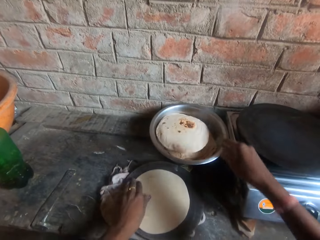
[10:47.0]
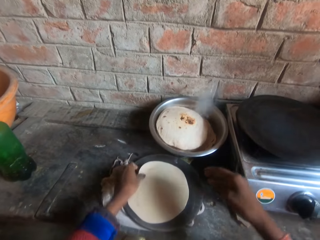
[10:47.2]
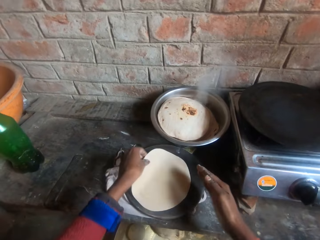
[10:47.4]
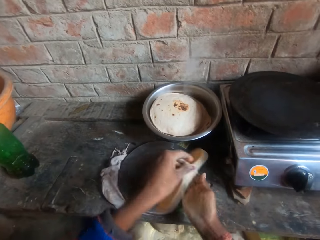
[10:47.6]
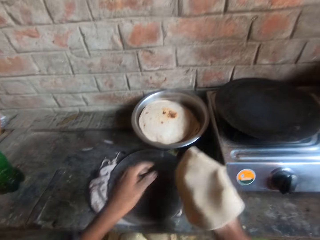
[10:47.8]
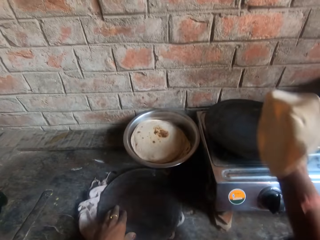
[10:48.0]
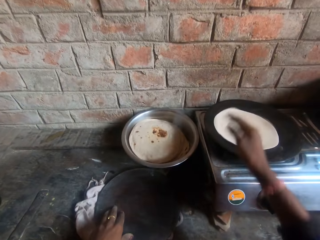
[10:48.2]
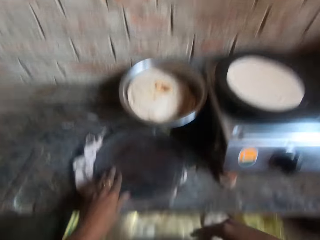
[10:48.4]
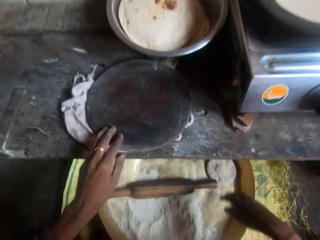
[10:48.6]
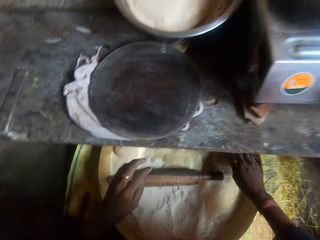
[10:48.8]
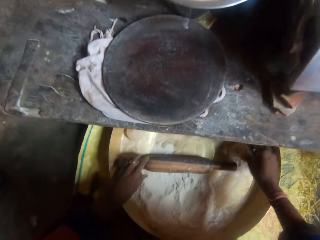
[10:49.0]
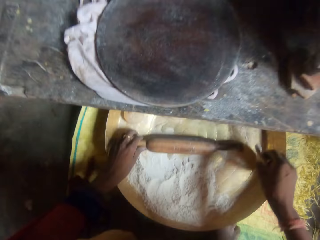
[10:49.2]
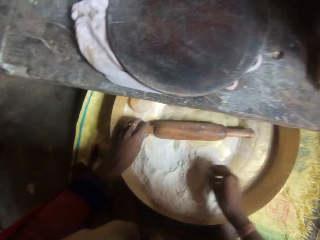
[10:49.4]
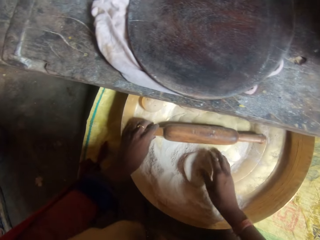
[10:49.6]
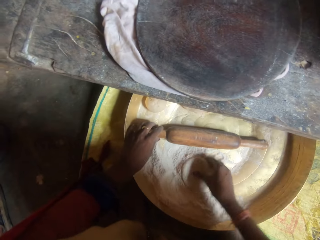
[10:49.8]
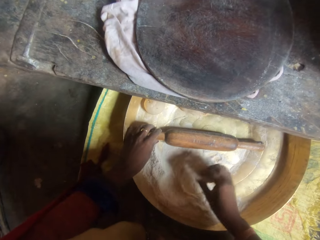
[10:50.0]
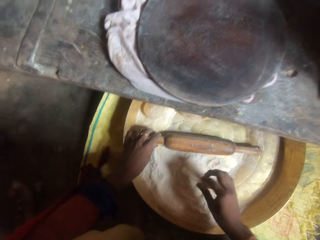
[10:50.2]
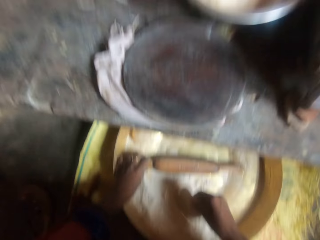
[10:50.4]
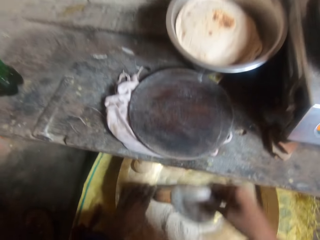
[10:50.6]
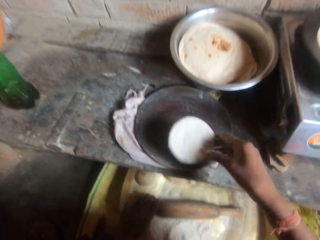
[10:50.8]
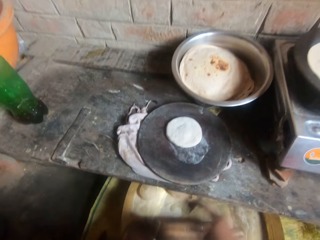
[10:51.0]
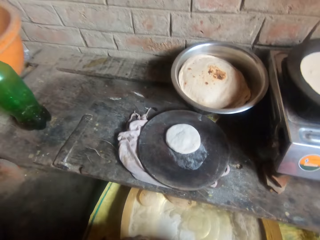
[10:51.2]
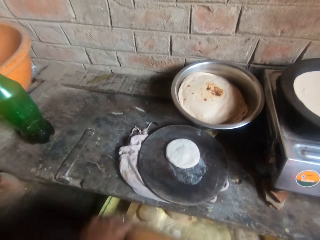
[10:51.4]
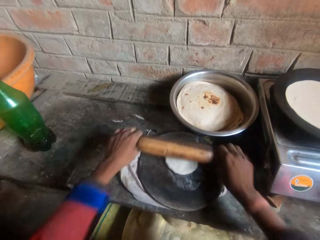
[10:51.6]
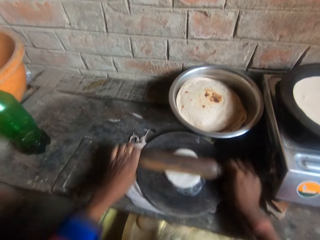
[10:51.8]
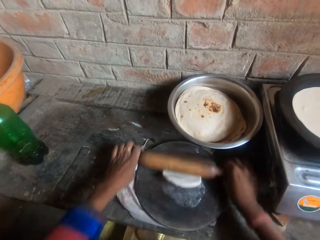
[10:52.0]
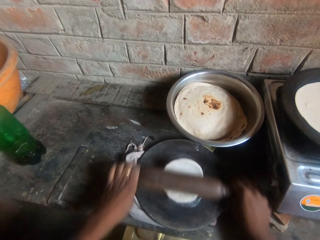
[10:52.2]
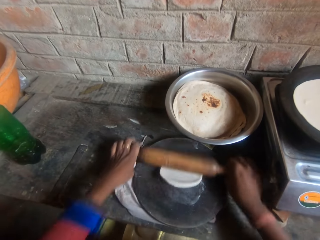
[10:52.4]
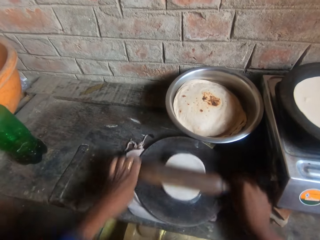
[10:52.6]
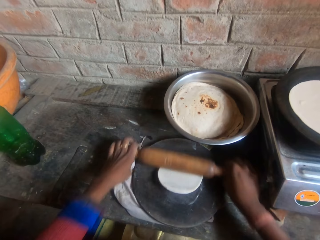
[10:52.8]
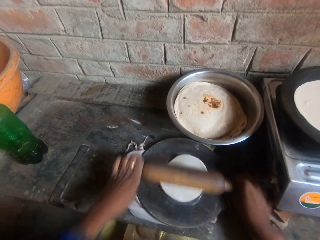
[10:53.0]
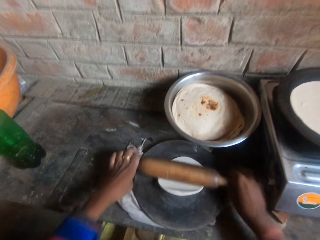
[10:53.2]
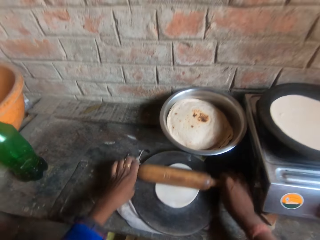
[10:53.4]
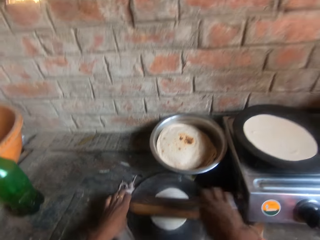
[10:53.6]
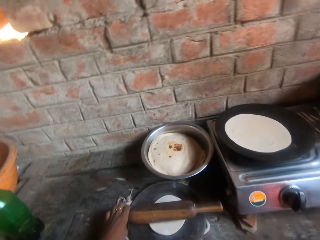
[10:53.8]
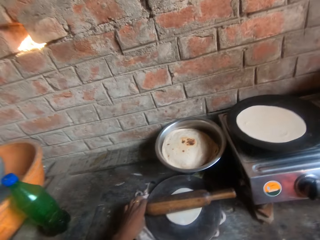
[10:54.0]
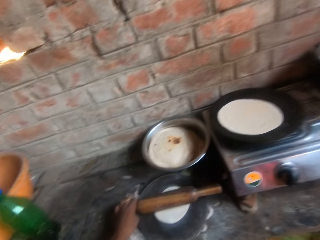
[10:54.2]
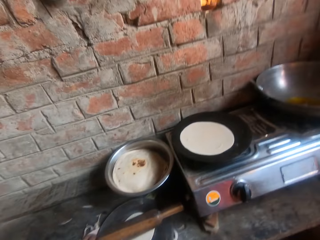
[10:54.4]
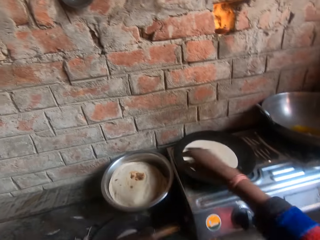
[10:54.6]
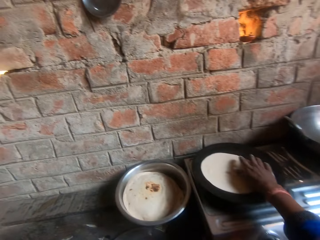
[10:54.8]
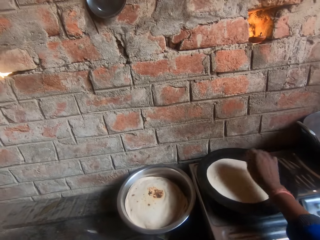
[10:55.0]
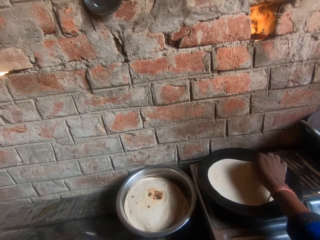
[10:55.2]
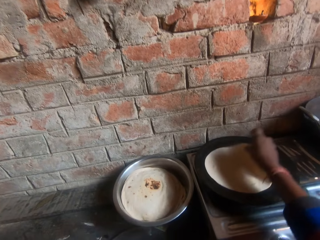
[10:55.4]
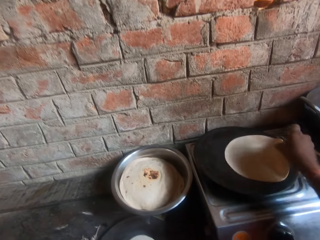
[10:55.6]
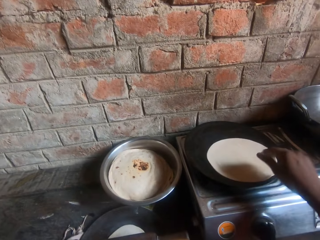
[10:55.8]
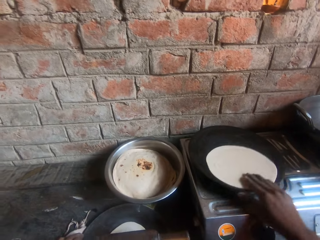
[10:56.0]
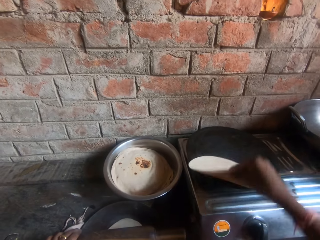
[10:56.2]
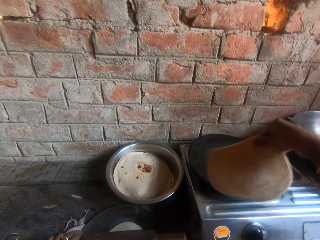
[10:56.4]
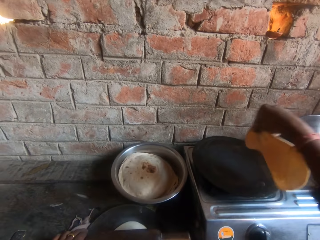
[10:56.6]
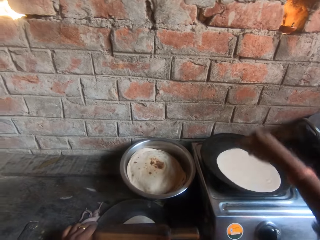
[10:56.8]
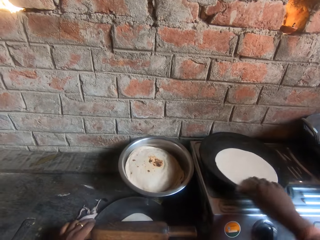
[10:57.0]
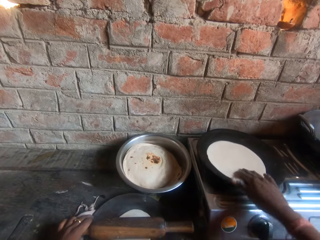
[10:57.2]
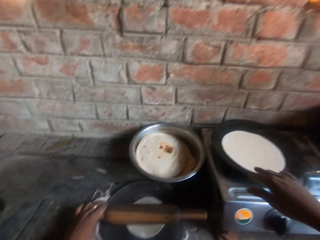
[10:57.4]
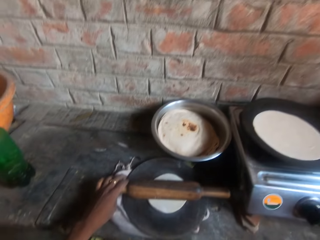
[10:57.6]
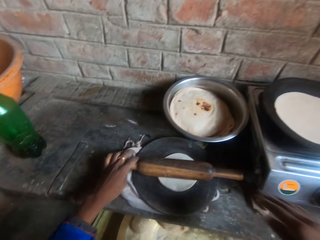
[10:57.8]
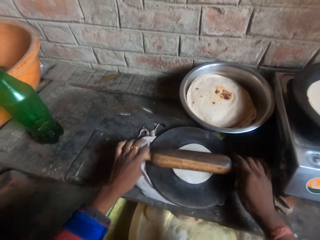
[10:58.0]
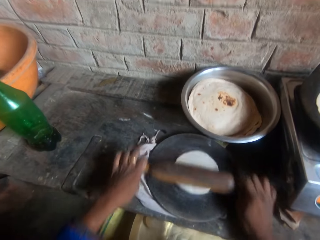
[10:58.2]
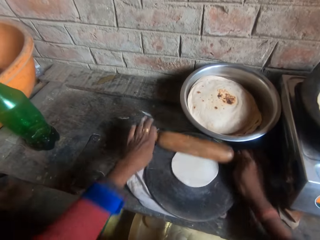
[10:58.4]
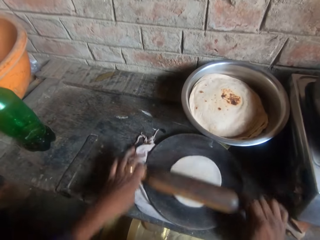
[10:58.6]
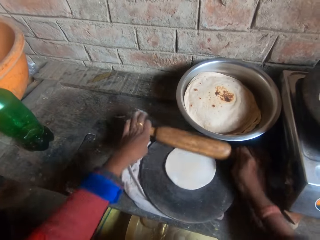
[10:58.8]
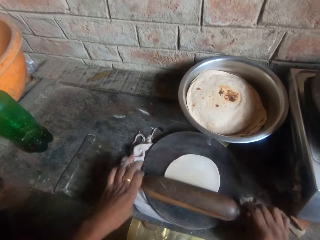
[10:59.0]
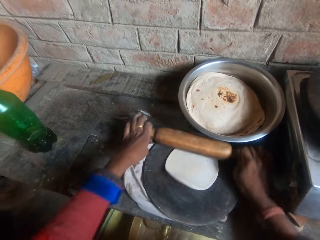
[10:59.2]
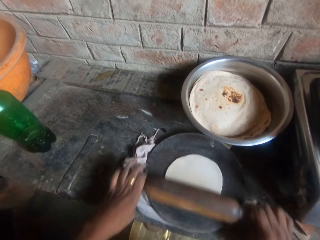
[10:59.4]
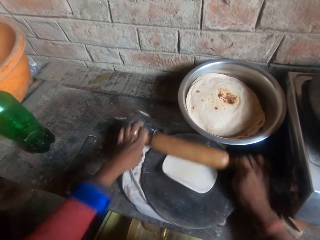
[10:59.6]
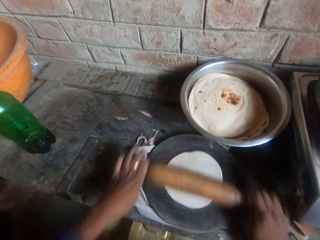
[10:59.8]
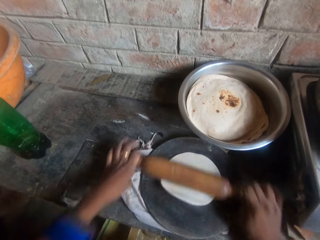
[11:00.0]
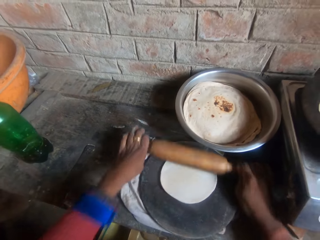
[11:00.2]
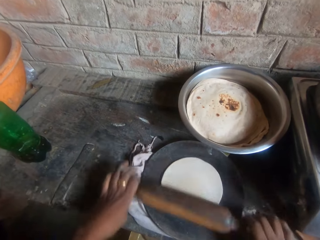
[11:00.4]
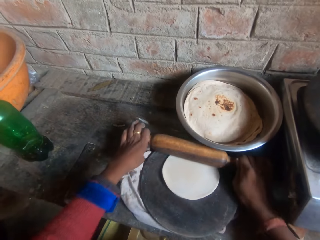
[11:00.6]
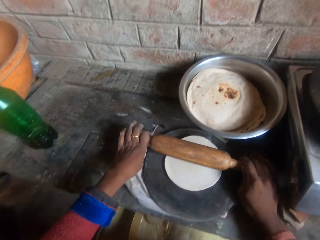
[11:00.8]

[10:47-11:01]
The camera wearer drops the roti in the bowl. They hold the dough and move the dough from the board to the griddle. They pick up the dough in the bucket and roll the dough in flour inside the bucket. They hold the kneading stick. They drop the dough on the board and knead the dough on the board with a rolling pin. They flip the roti on the griddle. They hold the dough. They knead the dough on the board with the rolling pin.

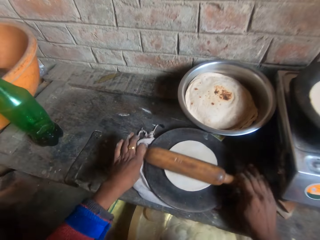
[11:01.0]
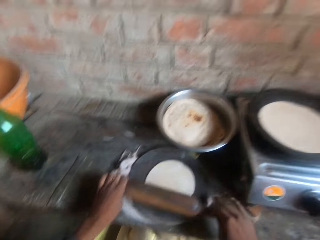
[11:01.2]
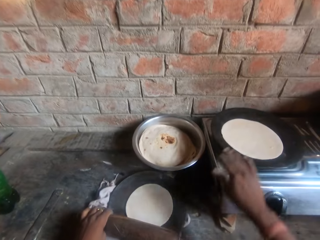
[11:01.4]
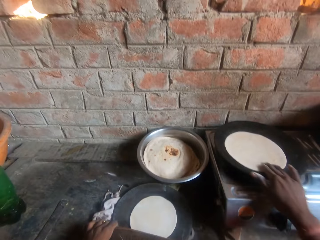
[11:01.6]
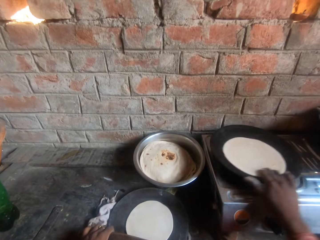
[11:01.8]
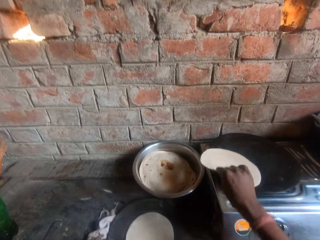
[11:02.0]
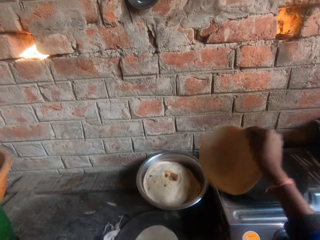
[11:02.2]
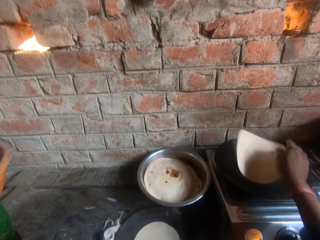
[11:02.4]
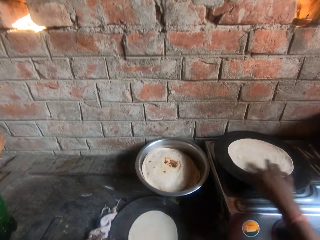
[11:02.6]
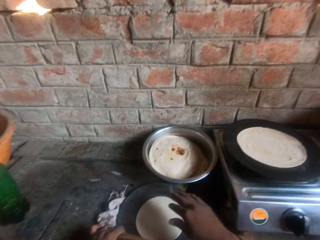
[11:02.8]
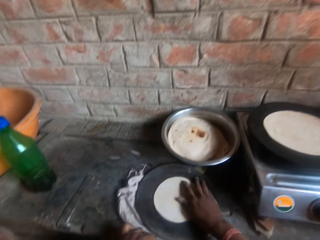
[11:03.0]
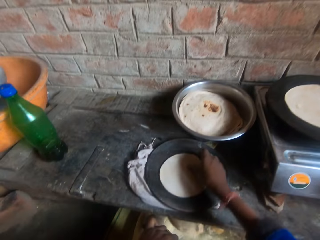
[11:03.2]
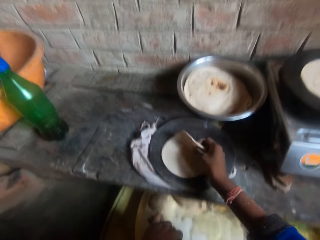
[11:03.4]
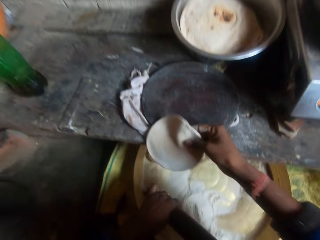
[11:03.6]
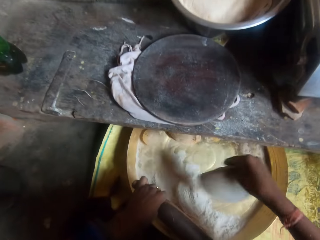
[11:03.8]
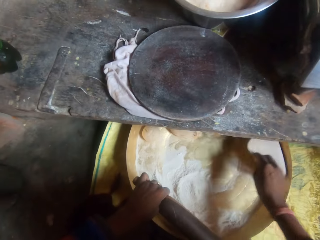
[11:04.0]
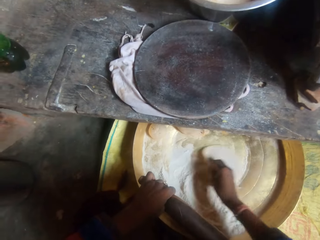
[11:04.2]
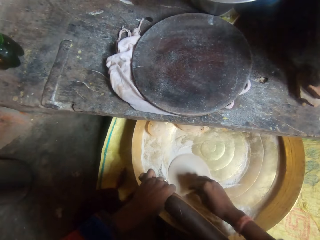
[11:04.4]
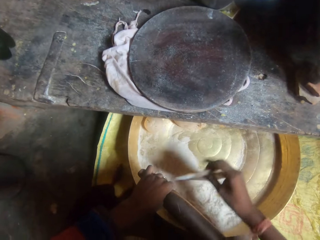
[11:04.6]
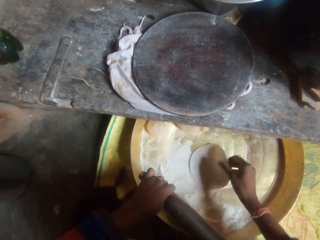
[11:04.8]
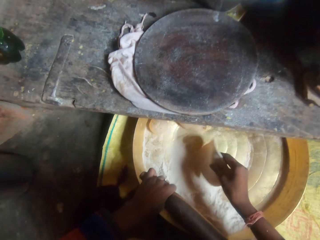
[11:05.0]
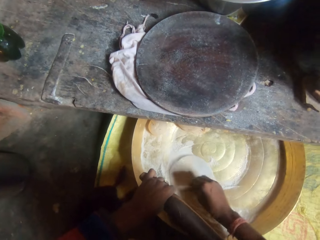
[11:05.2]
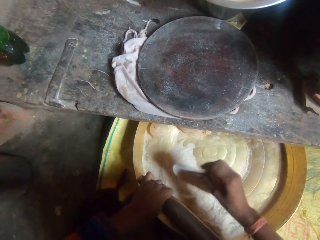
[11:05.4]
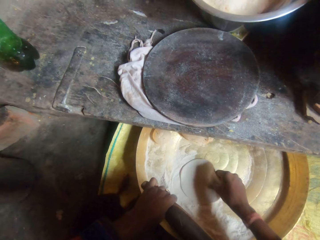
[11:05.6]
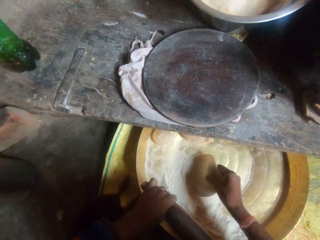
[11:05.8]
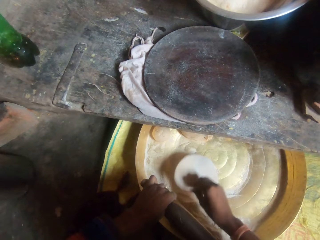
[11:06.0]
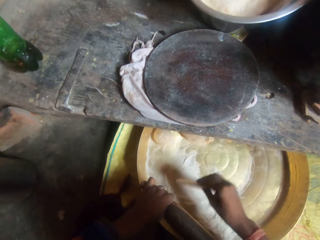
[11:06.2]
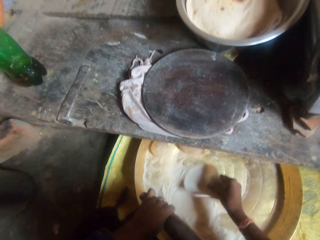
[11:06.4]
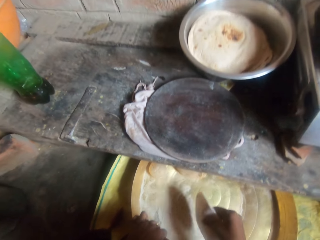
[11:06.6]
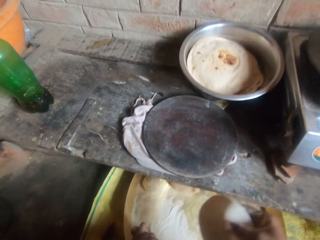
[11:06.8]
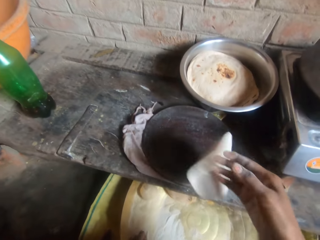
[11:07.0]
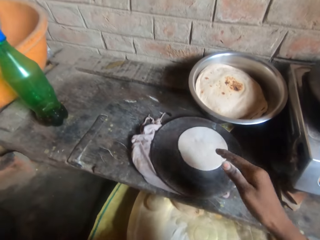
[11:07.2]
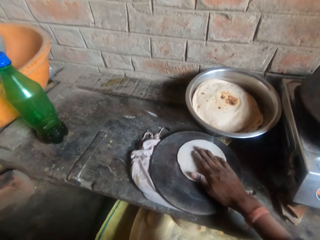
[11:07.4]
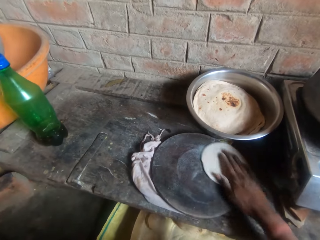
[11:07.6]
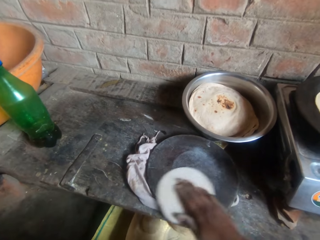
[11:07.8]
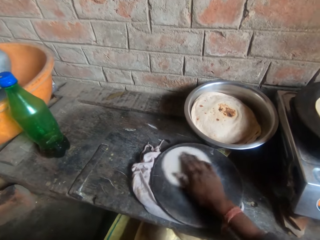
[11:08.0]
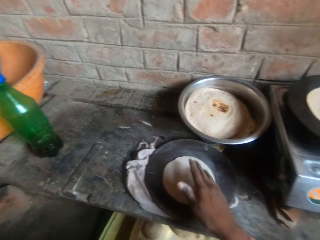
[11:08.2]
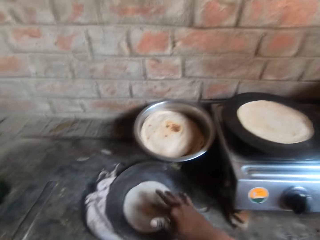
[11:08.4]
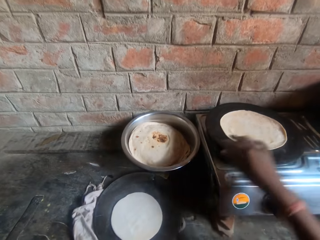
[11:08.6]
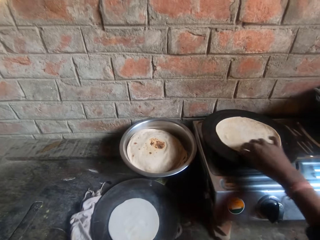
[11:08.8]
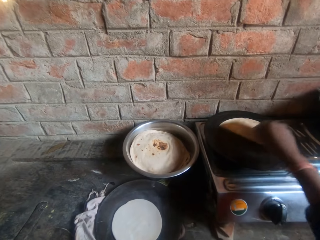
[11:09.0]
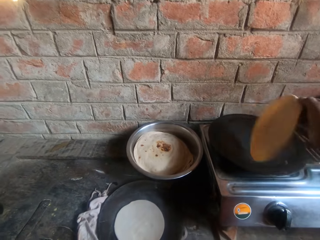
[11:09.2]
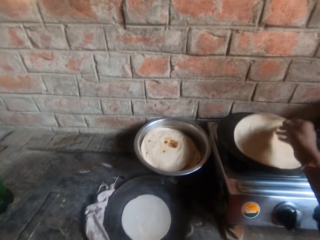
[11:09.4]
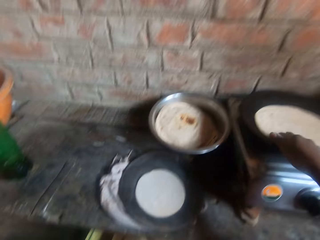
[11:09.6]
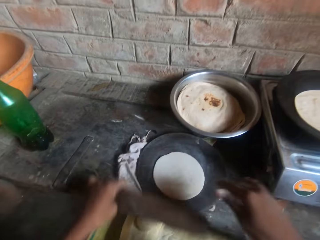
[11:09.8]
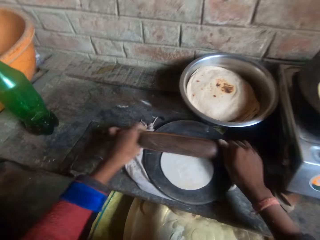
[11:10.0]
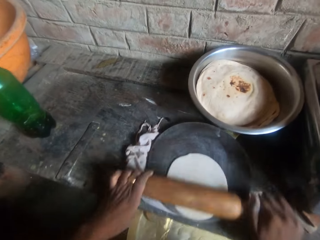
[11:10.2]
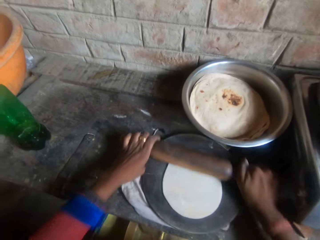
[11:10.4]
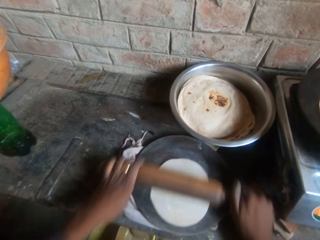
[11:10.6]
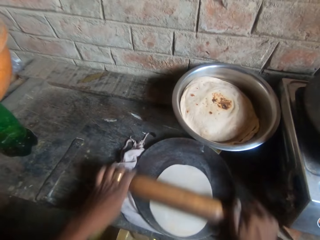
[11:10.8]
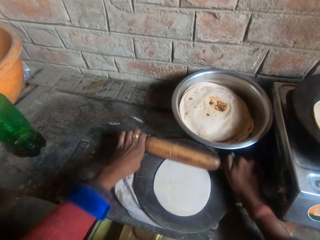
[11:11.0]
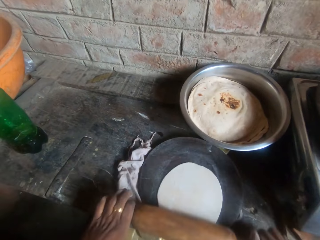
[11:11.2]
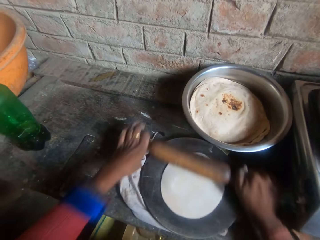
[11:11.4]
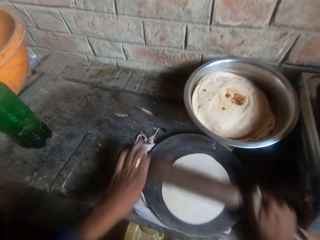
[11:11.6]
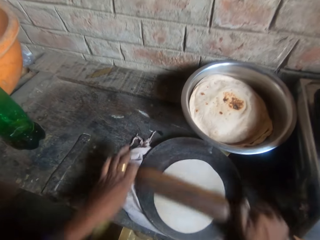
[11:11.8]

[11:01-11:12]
The camera wearer flips the roti on the griddle. They roll the dough in wheat flour inside the bucket. They drop the dough on the board. They flip the roti on the griddle. They knead the dough on the board with a rolling pin.
